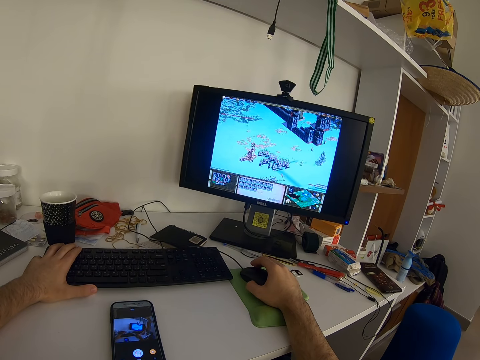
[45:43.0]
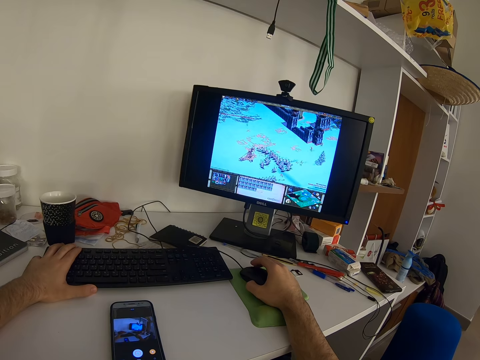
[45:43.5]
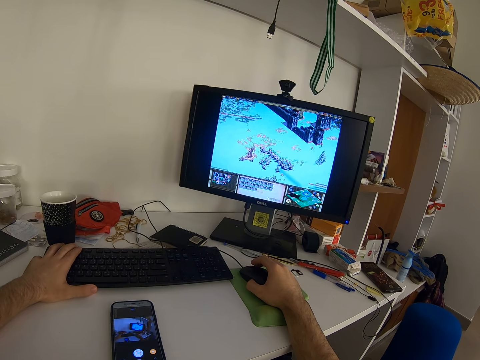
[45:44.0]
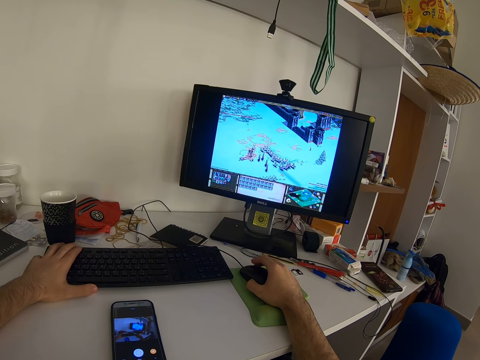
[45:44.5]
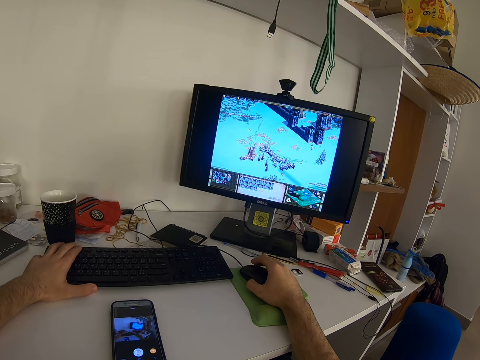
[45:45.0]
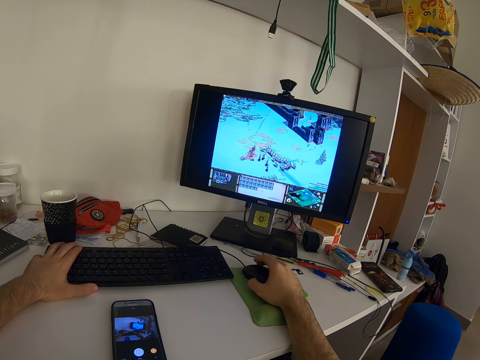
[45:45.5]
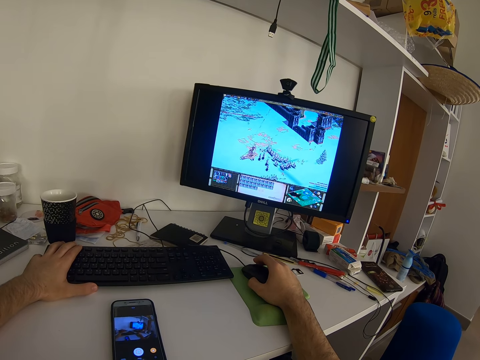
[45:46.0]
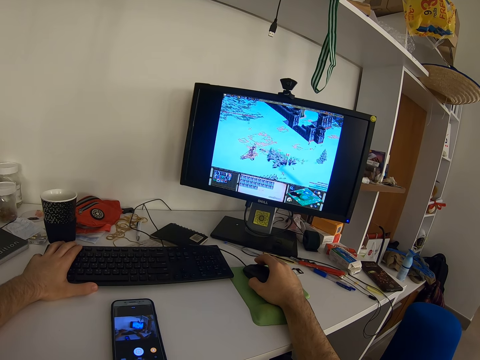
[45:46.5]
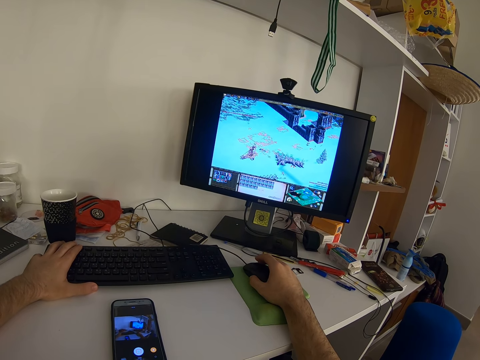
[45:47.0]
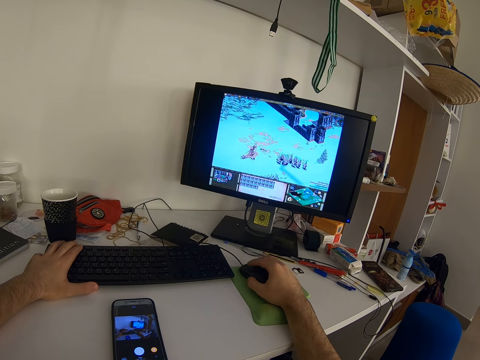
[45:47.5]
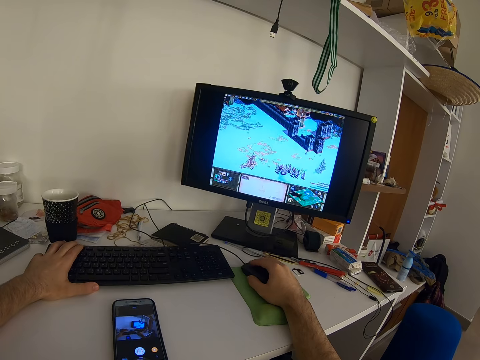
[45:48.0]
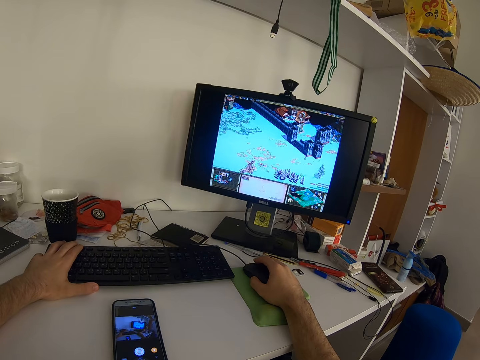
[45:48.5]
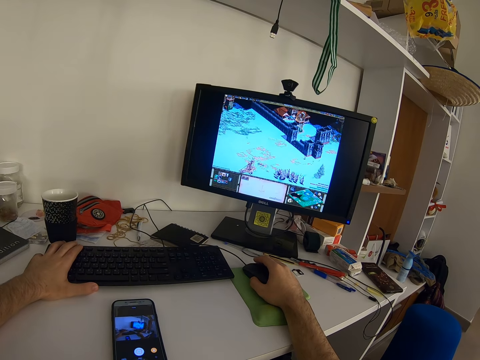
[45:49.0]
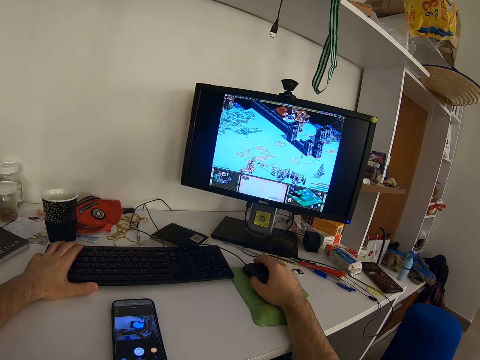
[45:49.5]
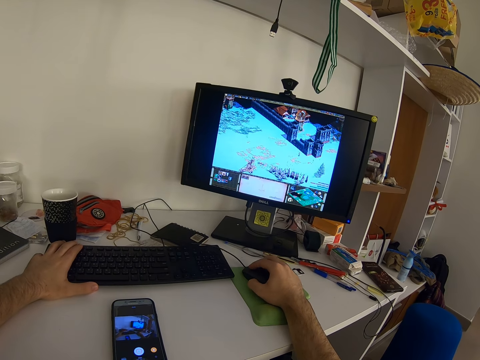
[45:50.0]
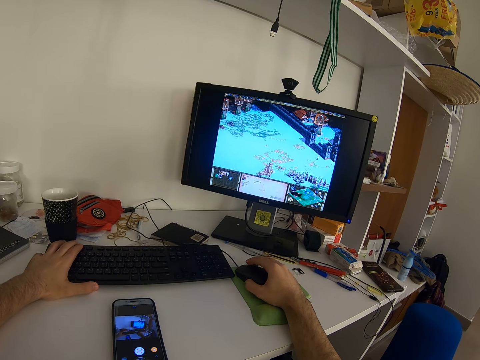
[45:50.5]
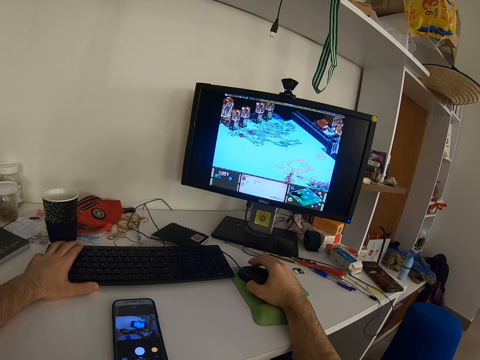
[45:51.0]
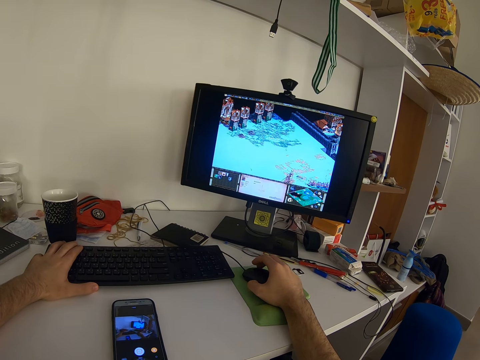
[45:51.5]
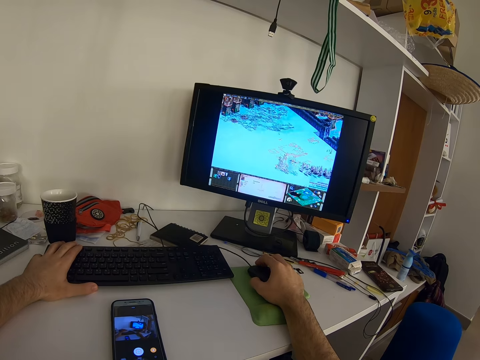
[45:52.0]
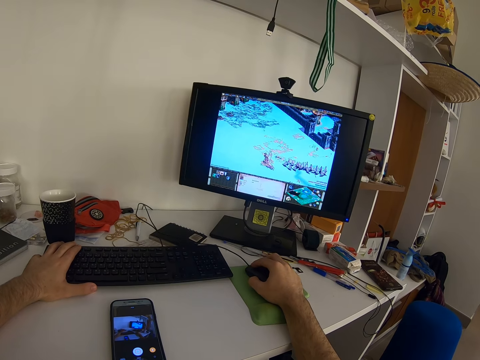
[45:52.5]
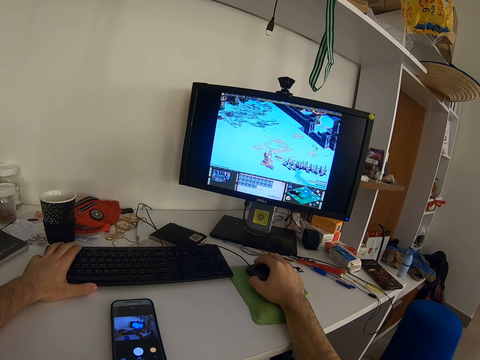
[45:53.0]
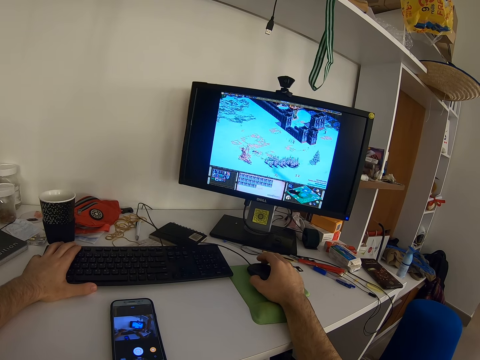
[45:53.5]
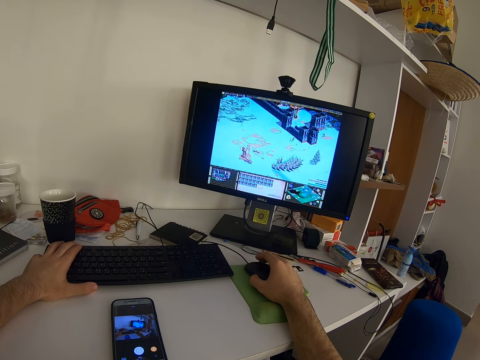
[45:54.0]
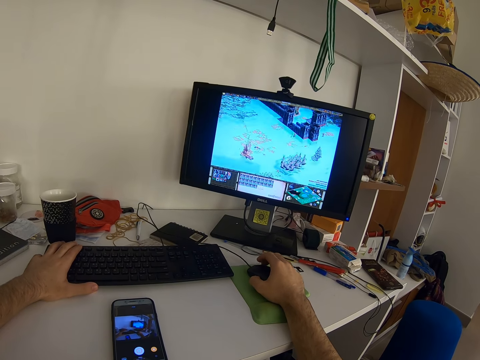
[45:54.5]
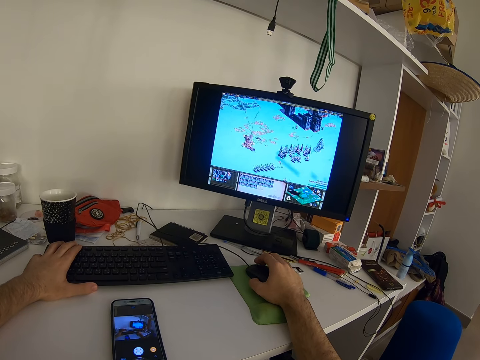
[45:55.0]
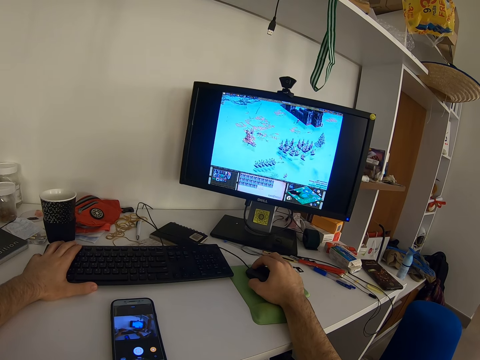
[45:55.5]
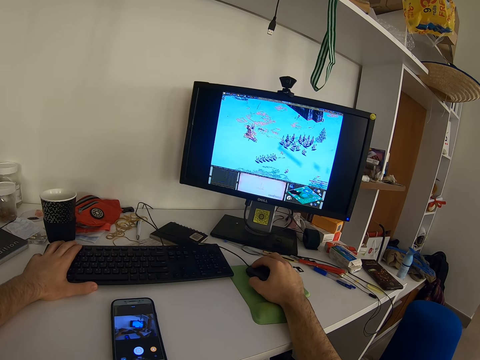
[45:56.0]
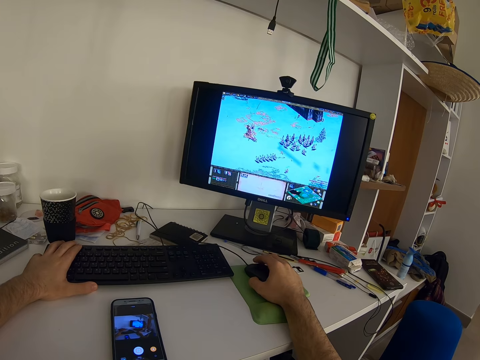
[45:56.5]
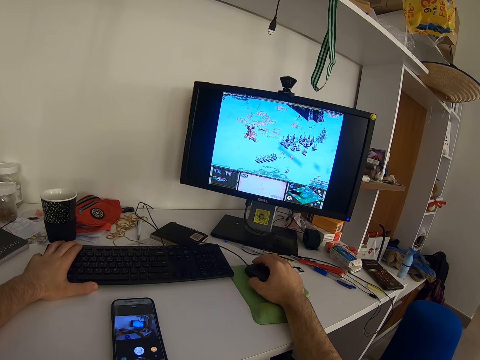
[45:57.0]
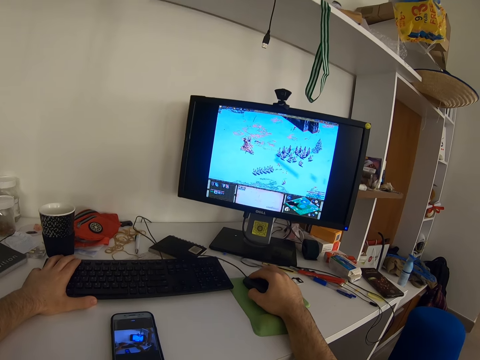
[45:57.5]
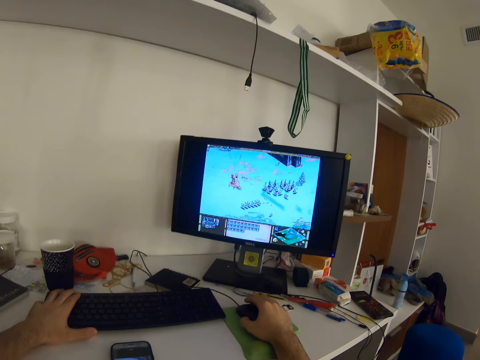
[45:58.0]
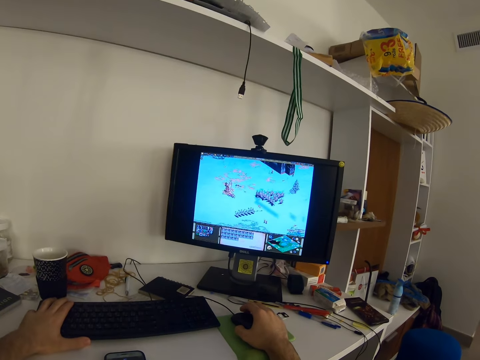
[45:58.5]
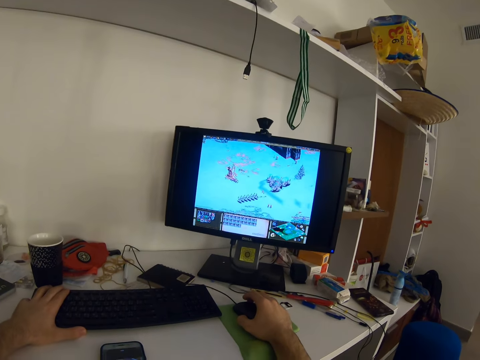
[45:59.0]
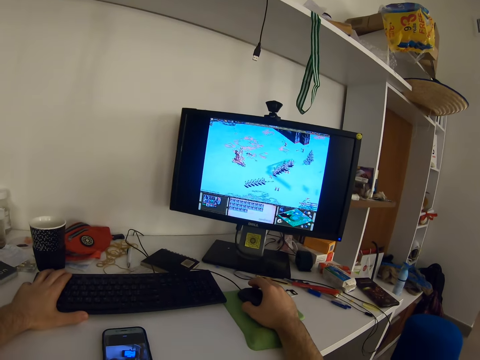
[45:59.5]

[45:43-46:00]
The camera wearer presses the keyboard. They press the keyboard repeatedly.

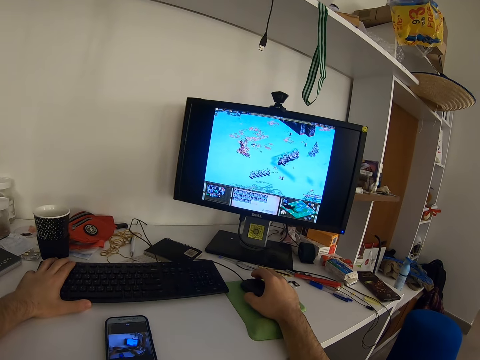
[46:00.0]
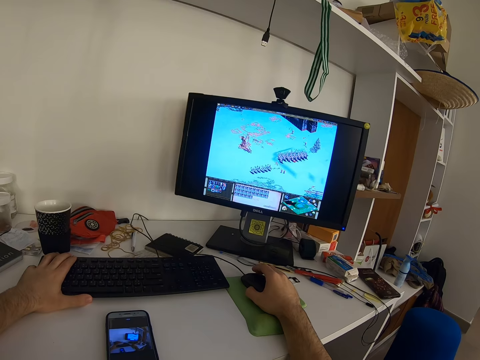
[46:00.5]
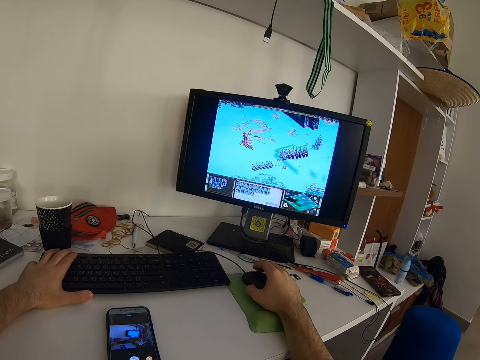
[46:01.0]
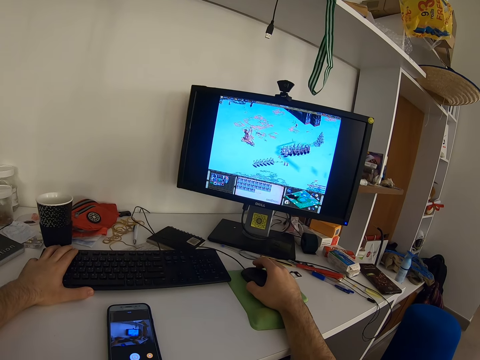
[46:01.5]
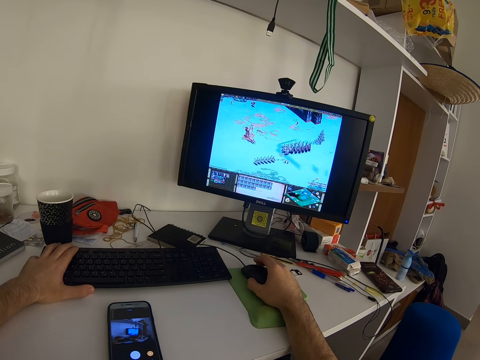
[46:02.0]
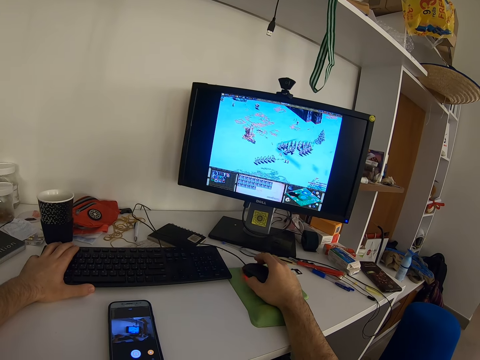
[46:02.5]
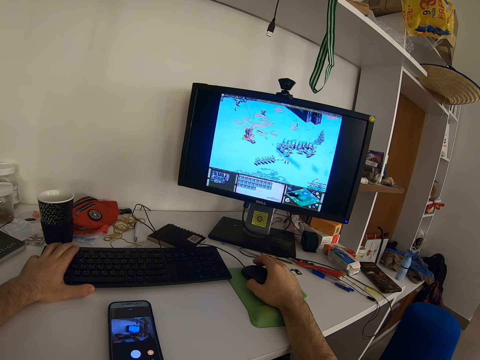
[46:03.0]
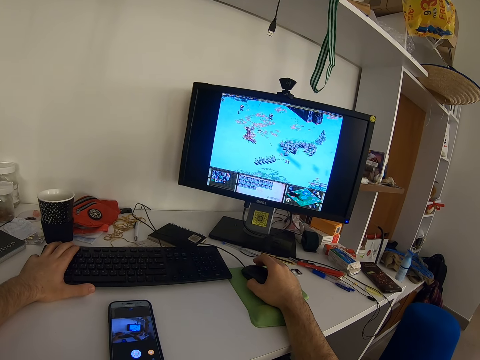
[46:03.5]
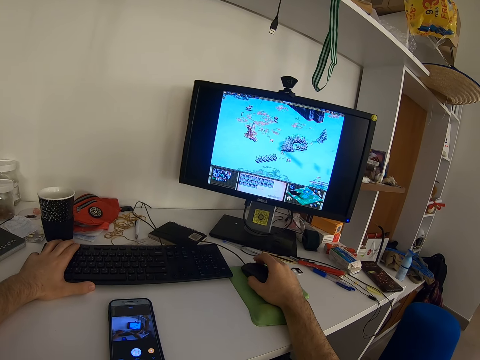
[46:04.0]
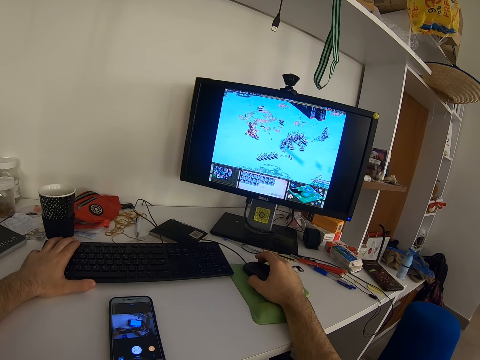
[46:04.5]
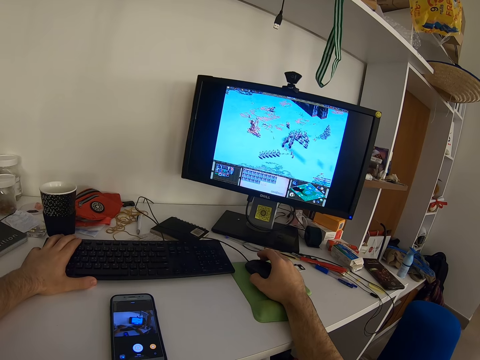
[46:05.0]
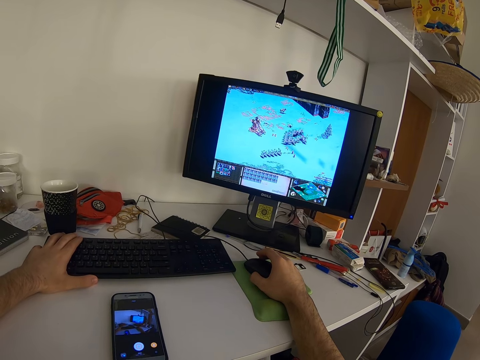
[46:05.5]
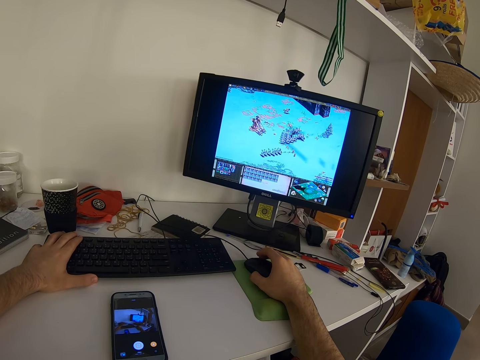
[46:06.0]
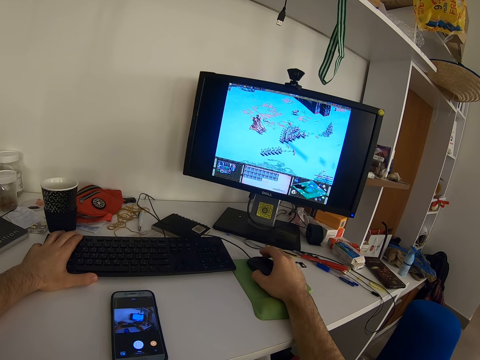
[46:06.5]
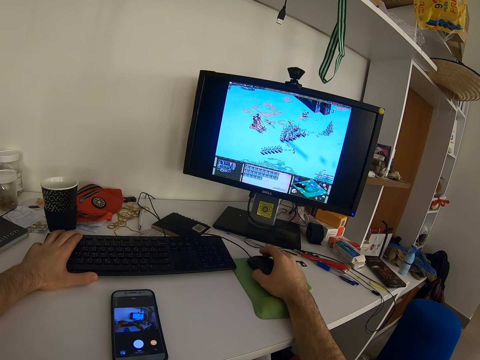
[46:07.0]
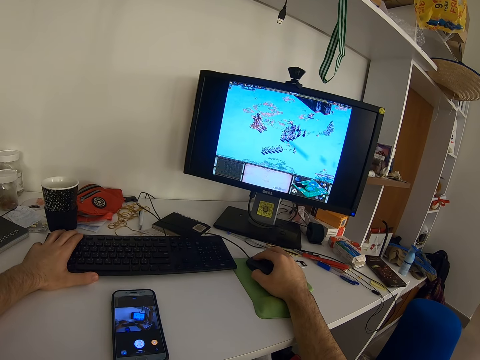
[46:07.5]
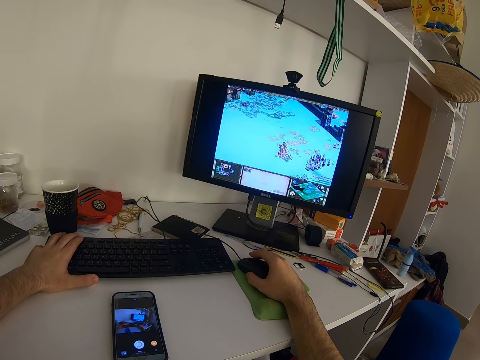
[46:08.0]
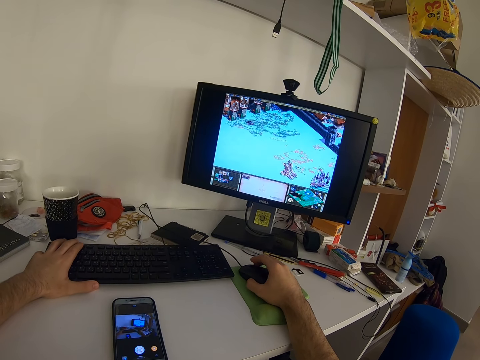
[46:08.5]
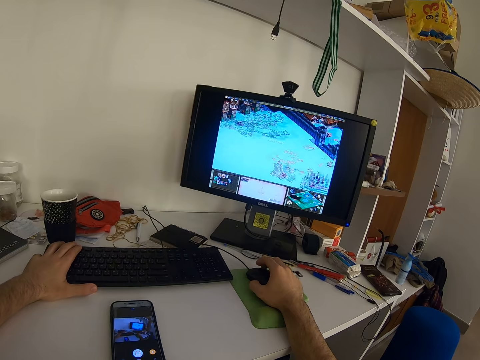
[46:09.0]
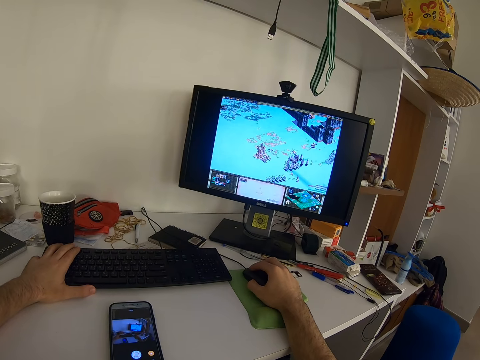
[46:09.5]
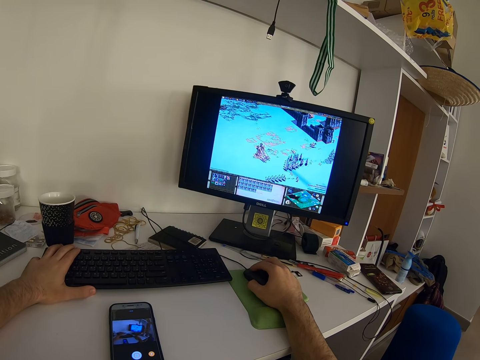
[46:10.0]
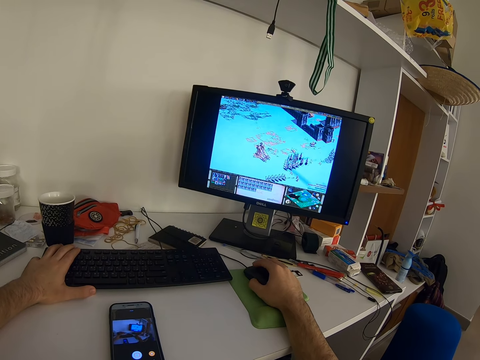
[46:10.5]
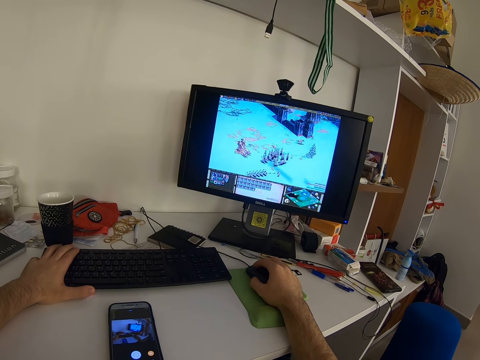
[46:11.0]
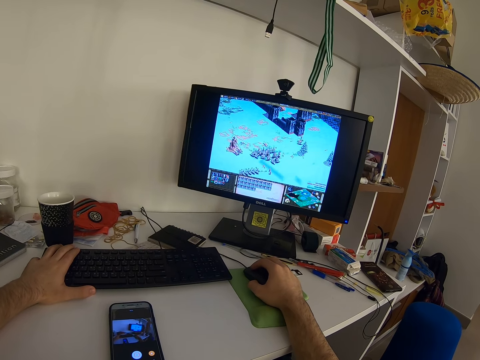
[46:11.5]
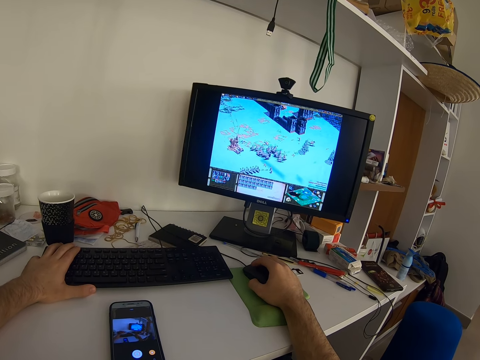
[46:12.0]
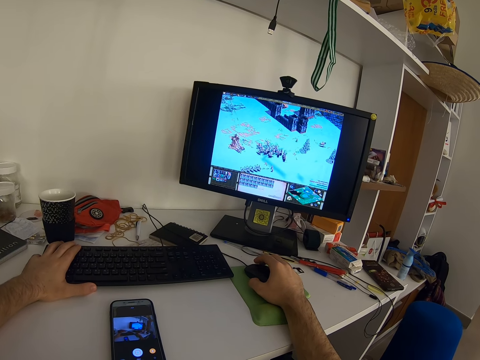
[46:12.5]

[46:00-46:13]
The camera wearer presses the keyboard. They press the keyboard repeatedly.
